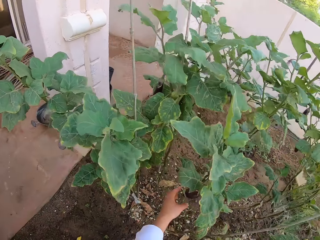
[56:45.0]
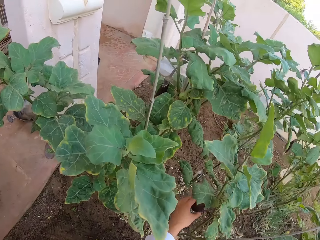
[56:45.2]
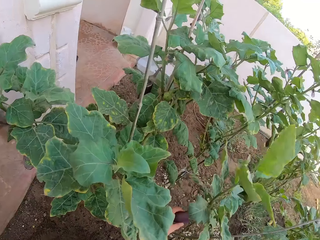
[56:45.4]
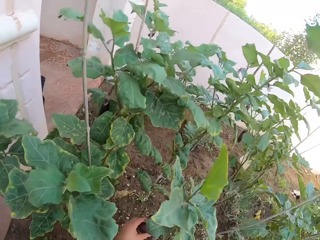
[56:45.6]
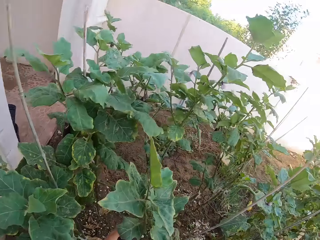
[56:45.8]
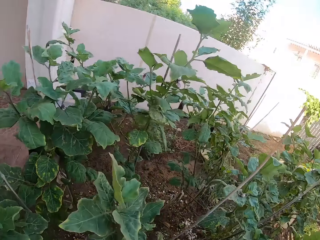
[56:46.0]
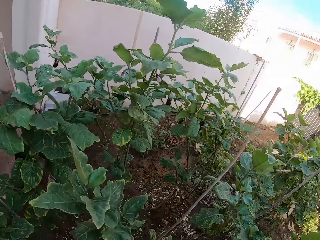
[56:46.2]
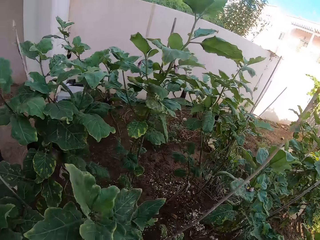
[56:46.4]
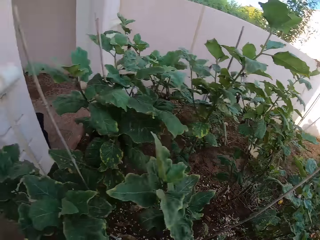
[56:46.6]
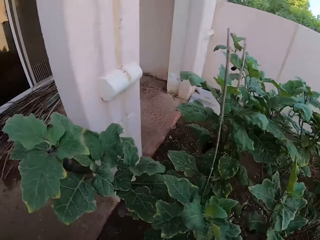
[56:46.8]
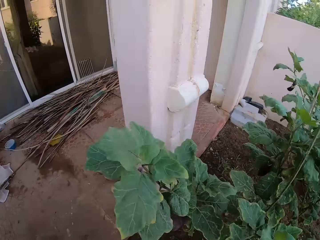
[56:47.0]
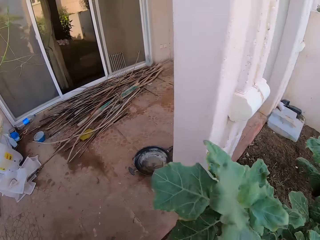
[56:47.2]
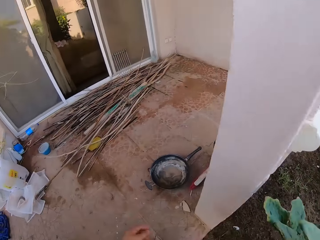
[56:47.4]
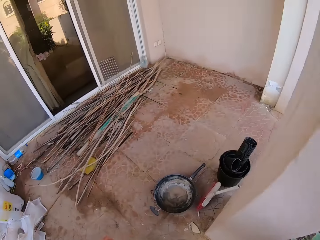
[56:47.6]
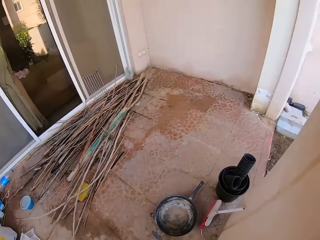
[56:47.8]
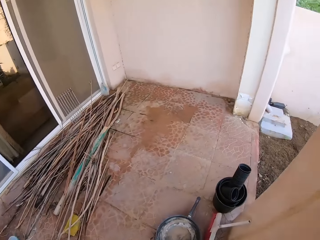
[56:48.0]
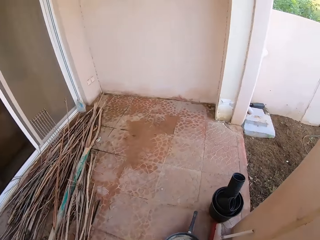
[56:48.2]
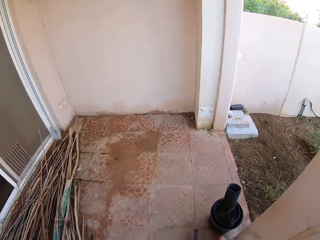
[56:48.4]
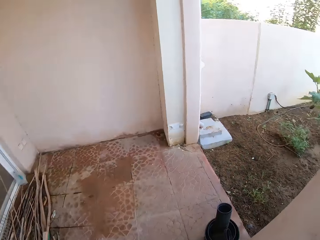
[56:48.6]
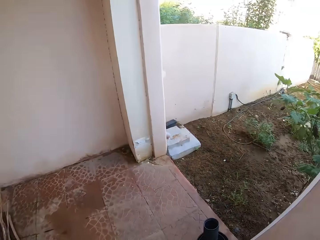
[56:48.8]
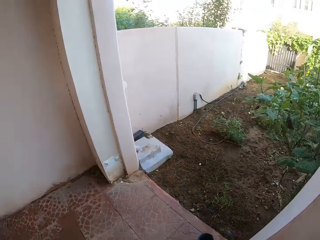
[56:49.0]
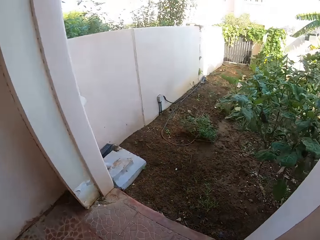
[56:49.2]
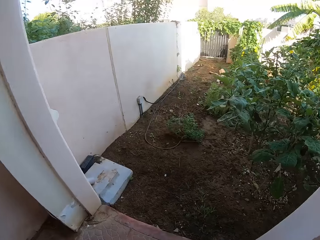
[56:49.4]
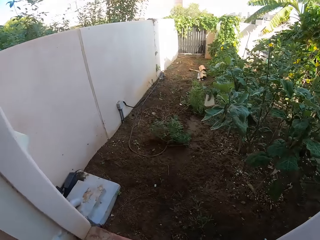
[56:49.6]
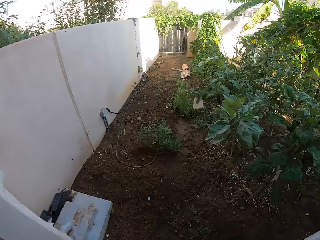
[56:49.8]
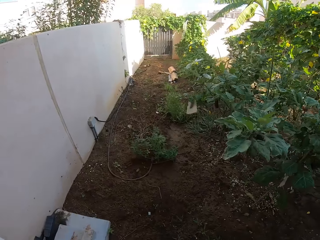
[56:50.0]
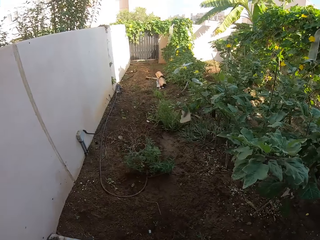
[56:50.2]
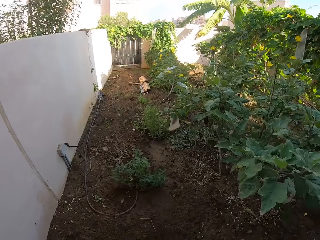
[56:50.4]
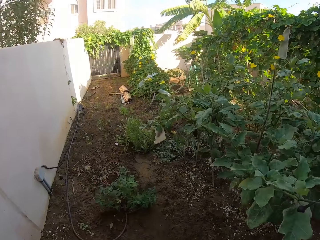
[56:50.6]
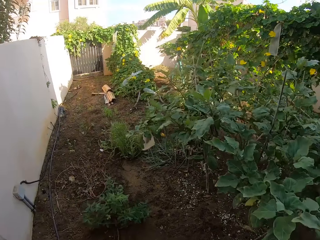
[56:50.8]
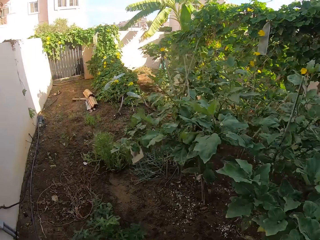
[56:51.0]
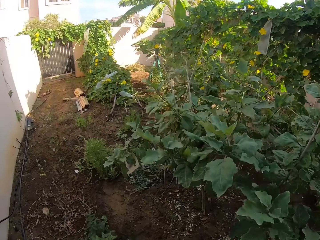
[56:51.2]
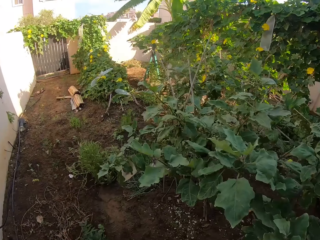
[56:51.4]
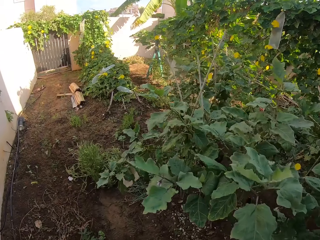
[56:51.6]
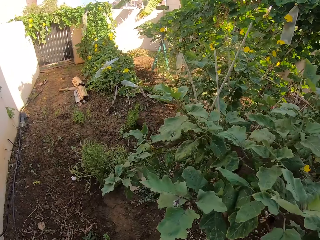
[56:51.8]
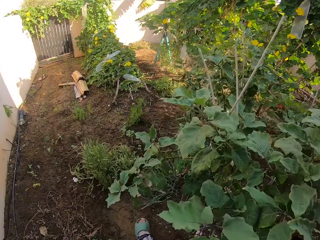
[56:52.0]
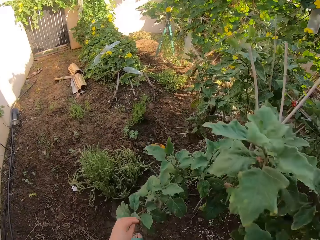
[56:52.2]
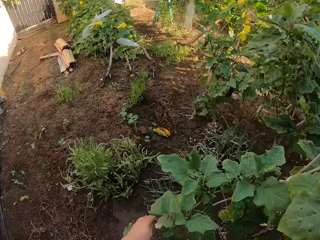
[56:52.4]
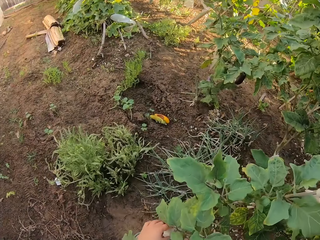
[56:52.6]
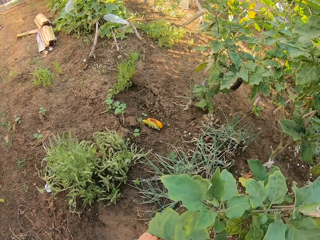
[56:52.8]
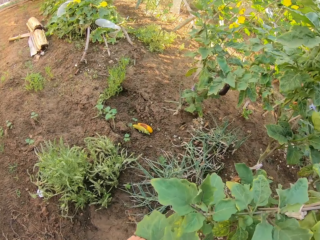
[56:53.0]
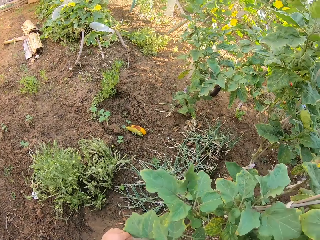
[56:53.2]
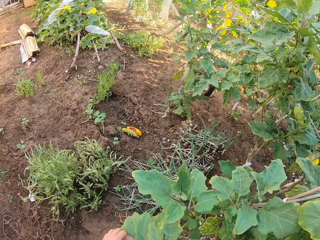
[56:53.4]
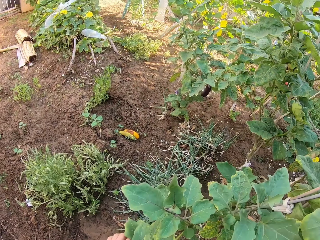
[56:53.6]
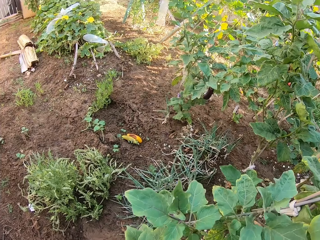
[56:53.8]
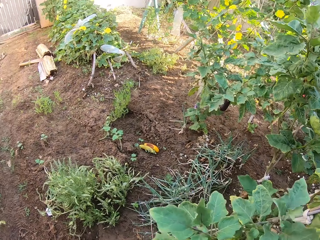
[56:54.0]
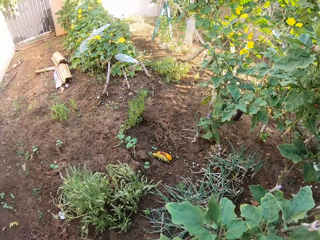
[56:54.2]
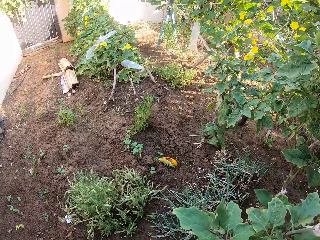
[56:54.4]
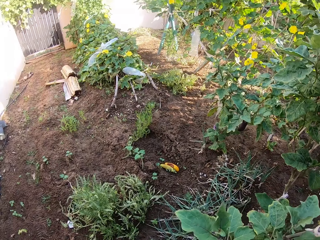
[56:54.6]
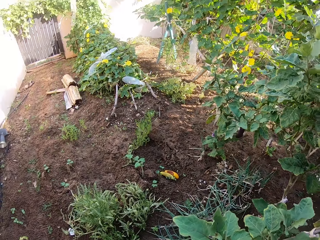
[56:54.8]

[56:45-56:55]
The camera wearer cuts the fruit with scissors. They walk around the garden.

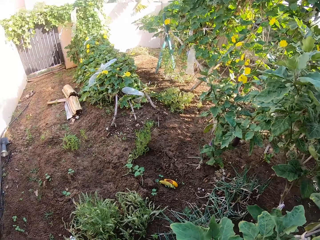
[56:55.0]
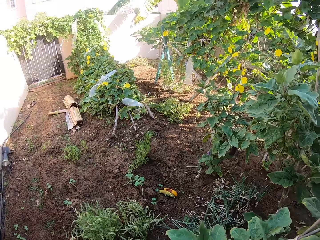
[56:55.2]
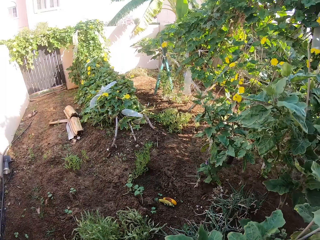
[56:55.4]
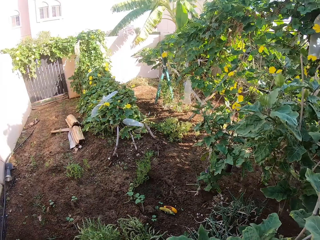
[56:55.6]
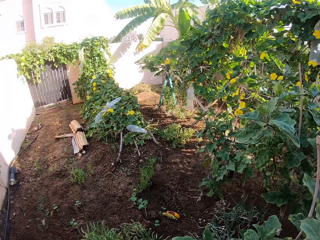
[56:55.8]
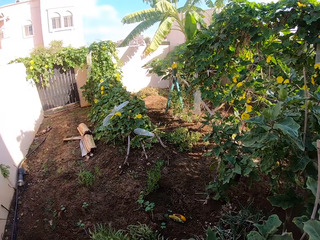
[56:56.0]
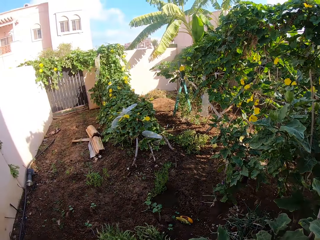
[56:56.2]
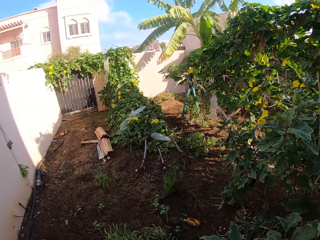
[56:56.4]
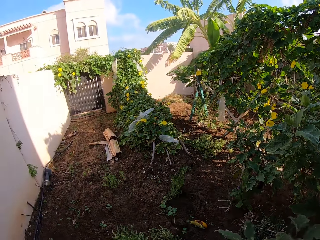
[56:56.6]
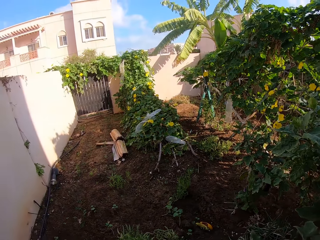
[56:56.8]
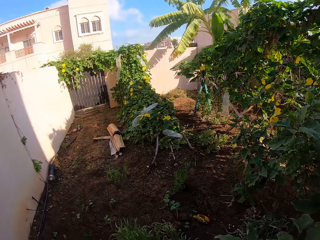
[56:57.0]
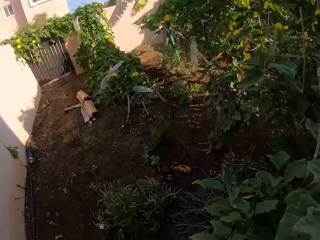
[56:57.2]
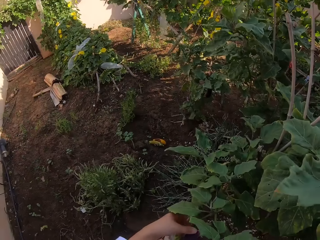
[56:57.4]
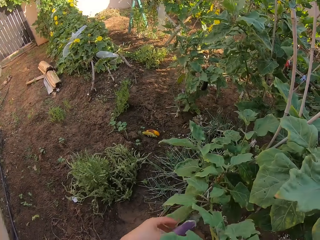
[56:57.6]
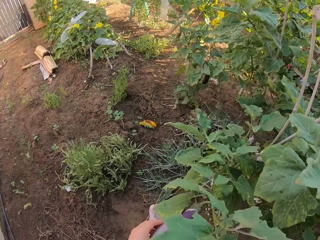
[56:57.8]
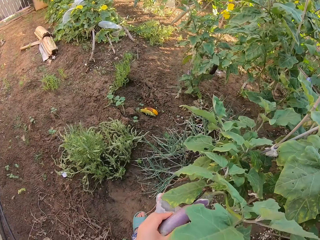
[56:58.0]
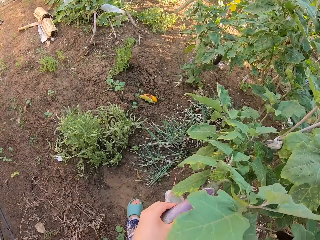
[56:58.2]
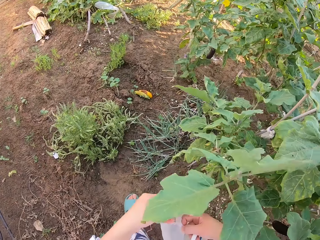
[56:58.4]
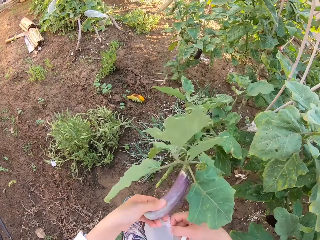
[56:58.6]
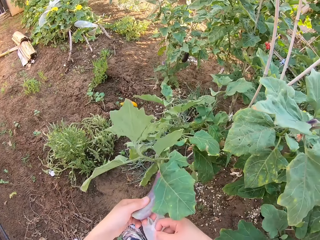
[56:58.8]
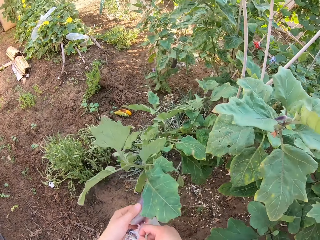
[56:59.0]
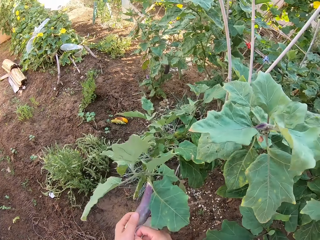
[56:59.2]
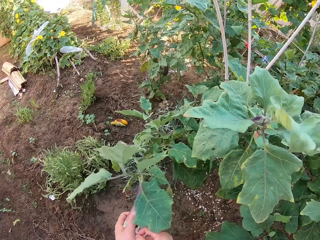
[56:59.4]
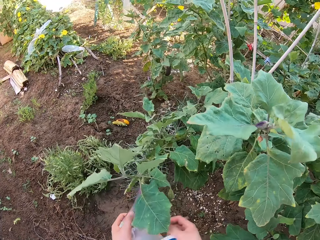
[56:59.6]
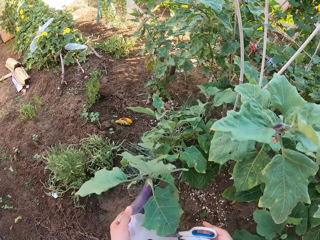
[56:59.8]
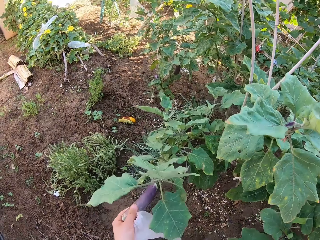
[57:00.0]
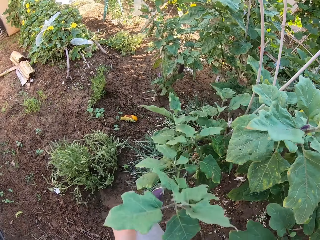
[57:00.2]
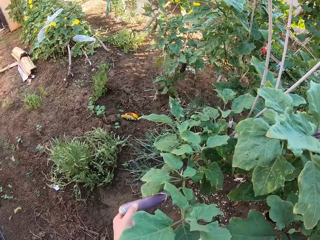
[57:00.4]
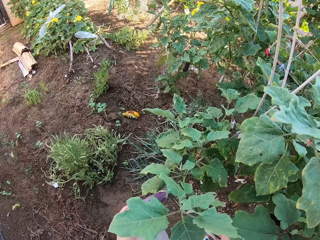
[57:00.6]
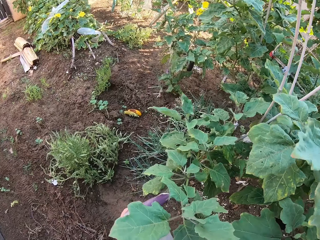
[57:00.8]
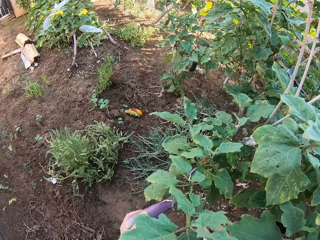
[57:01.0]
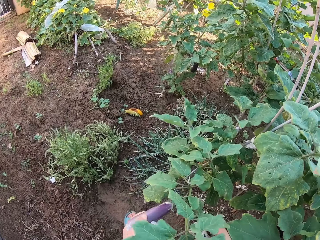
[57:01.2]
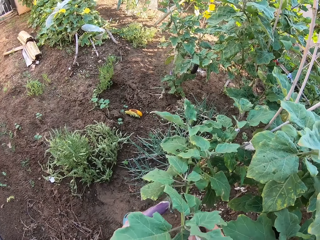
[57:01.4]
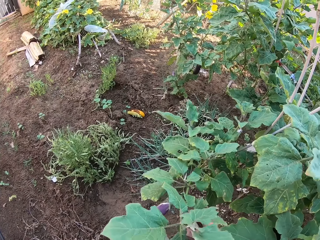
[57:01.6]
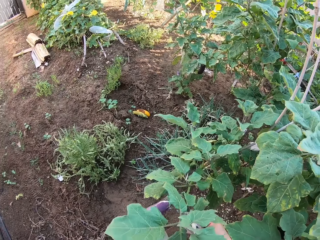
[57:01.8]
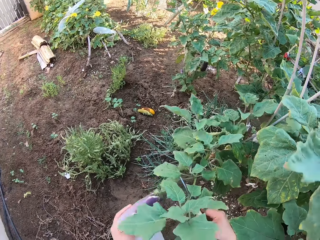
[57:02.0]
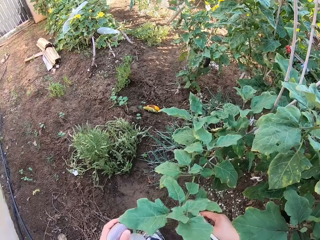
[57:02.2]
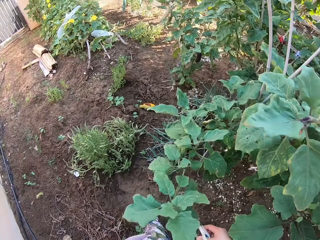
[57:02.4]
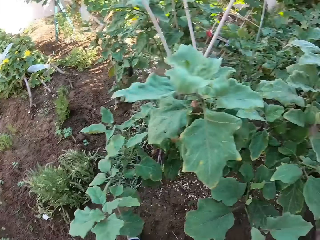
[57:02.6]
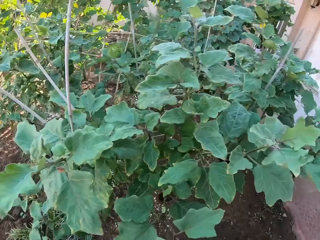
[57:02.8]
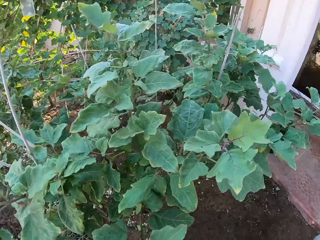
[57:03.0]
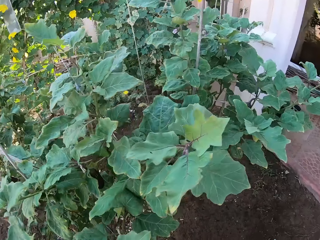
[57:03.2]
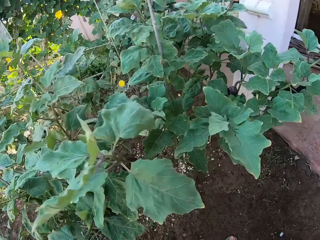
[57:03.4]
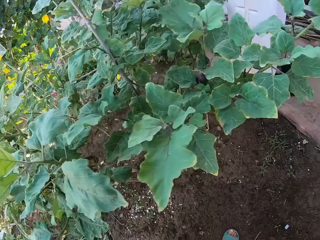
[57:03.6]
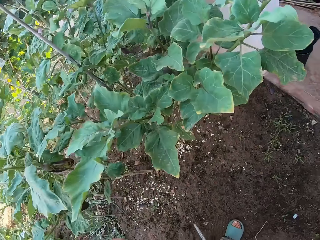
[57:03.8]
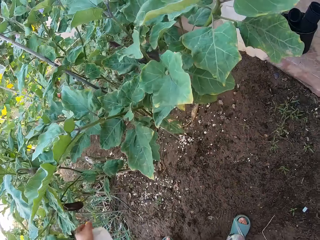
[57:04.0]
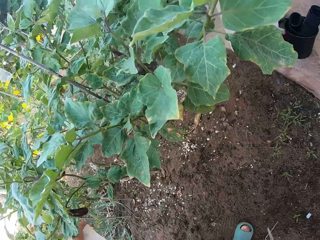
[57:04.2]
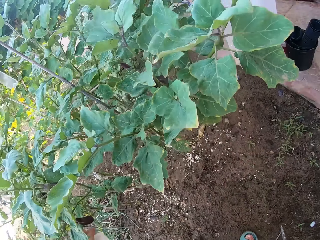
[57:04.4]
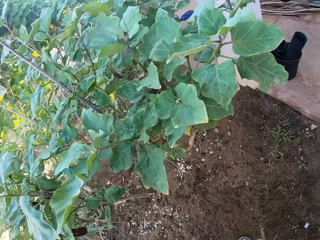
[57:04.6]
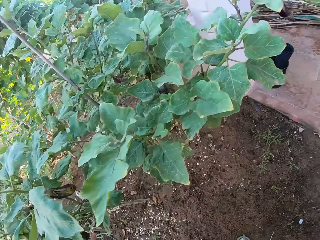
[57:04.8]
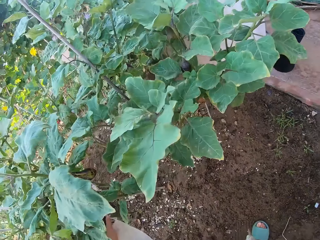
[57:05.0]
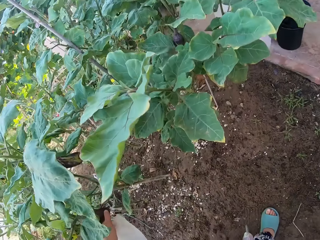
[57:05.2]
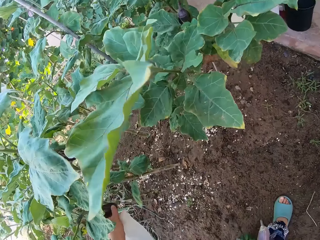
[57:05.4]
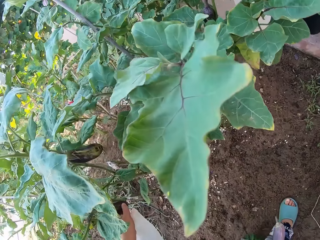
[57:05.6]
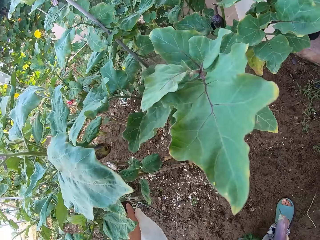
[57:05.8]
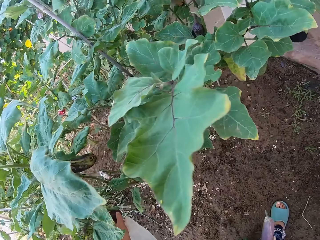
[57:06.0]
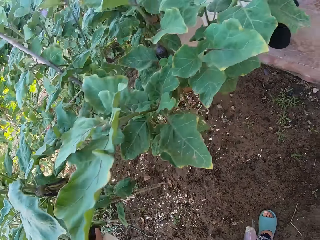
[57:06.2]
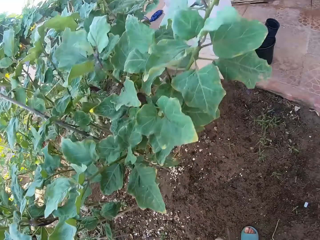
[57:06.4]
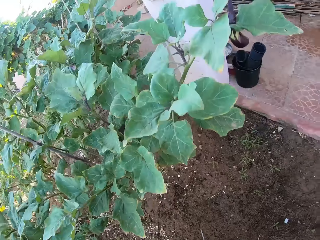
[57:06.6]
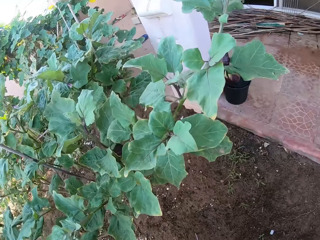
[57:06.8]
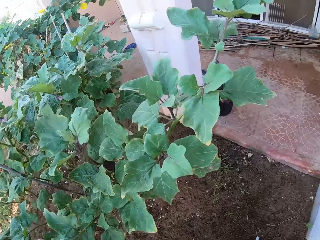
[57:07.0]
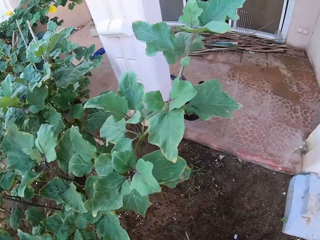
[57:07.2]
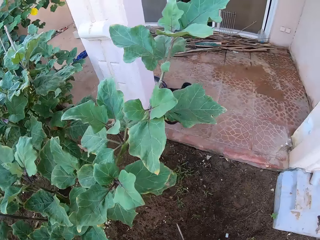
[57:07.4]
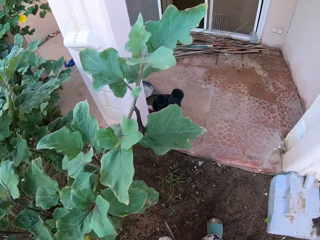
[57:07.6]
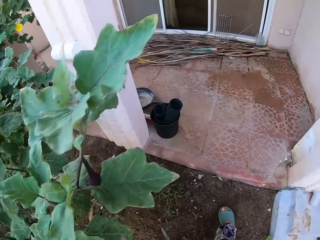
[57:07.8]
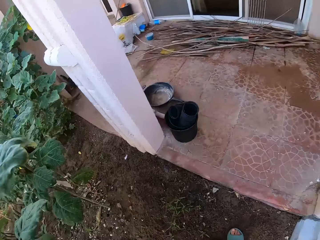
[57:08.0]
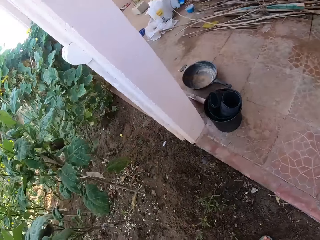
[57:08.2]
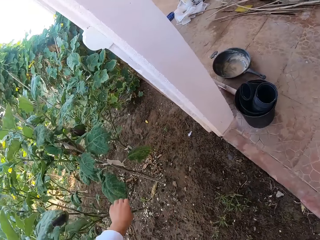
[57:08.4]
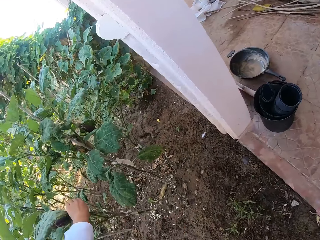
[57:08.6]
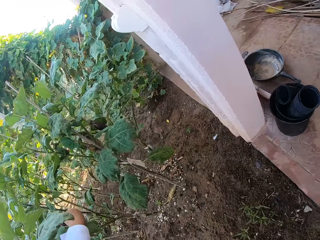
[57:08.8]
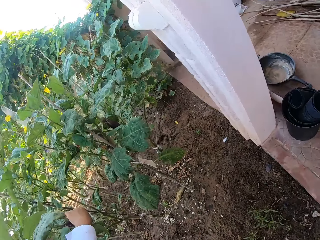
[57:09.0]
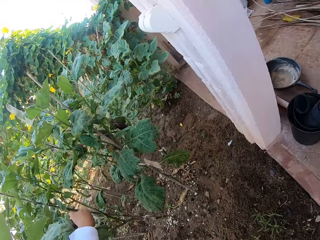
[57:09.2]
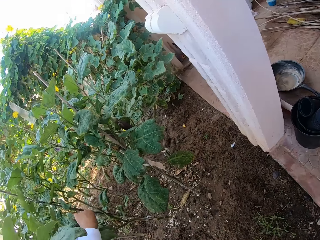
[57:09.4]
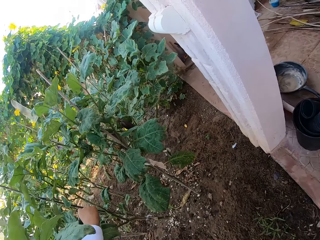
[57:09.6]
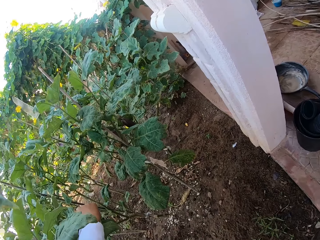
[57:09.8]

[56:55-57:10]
The camera wearer cuts the fruit with scissors. They walk in the garden. They cut the fruit with scissors.
